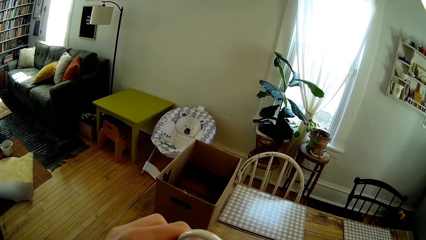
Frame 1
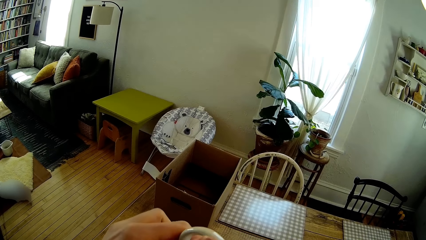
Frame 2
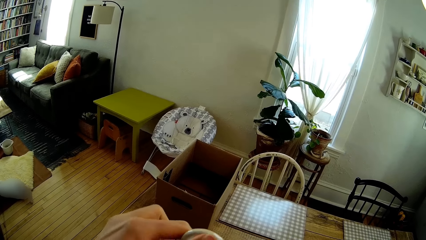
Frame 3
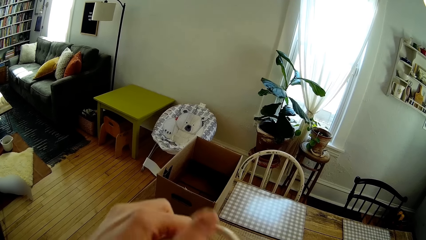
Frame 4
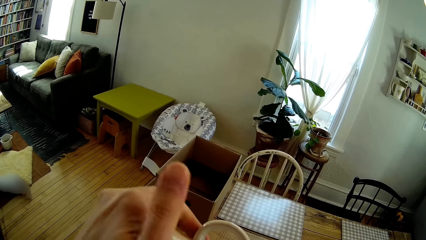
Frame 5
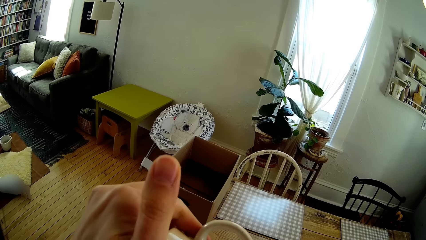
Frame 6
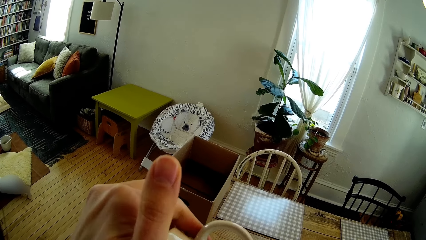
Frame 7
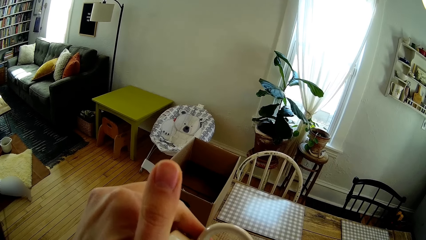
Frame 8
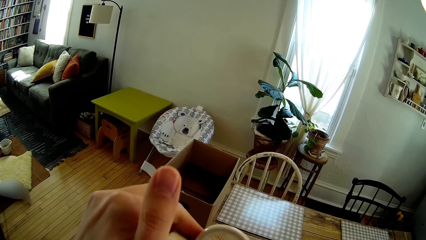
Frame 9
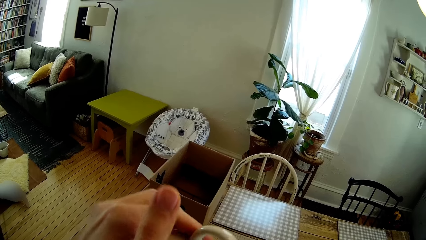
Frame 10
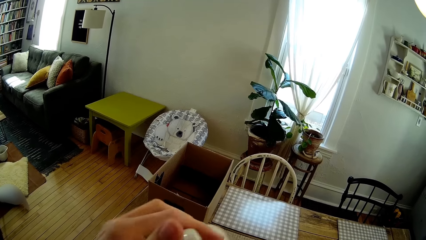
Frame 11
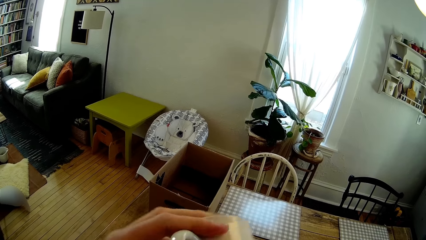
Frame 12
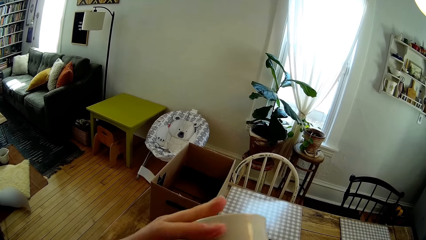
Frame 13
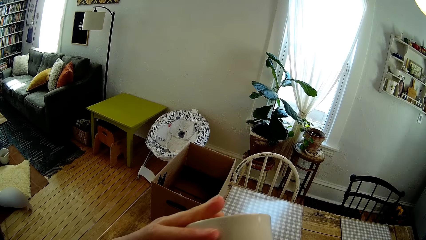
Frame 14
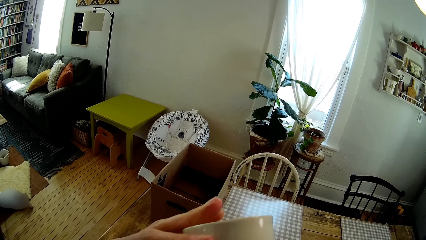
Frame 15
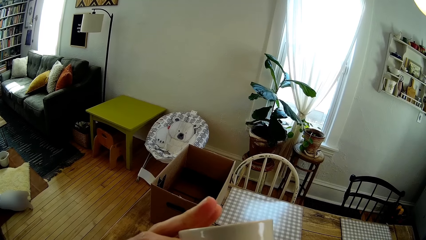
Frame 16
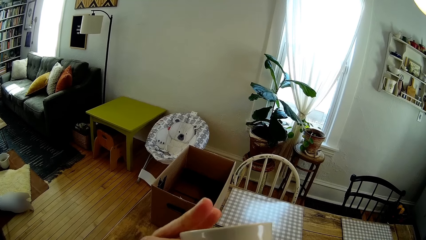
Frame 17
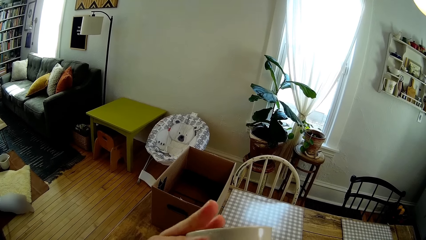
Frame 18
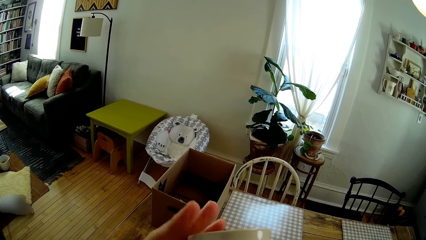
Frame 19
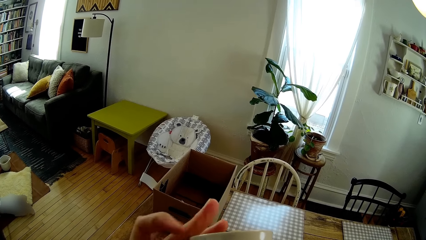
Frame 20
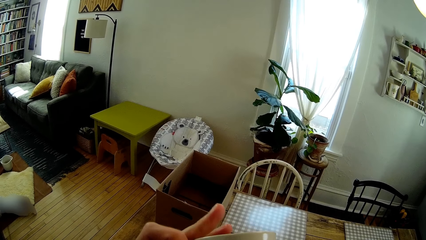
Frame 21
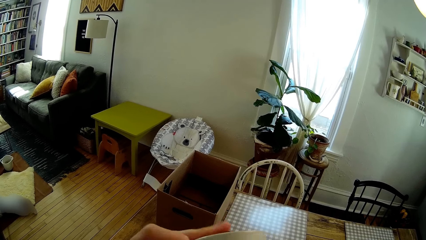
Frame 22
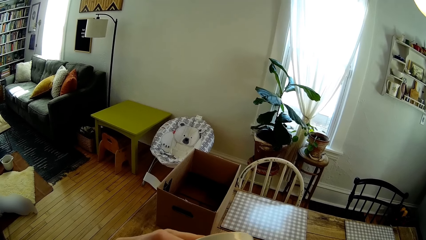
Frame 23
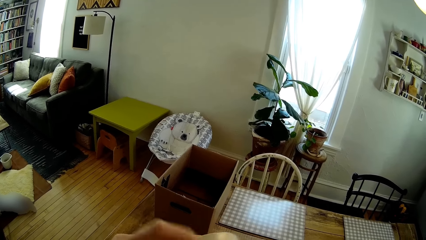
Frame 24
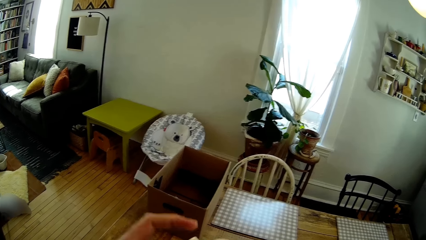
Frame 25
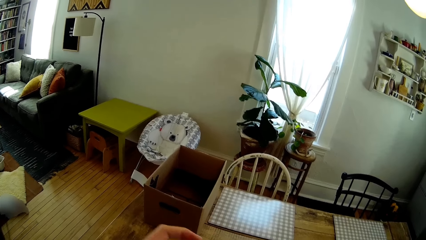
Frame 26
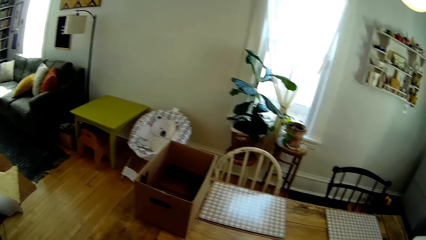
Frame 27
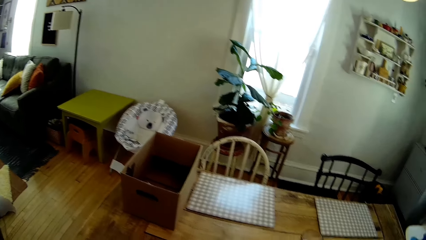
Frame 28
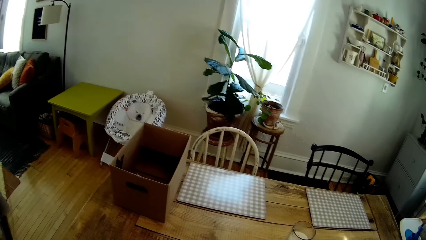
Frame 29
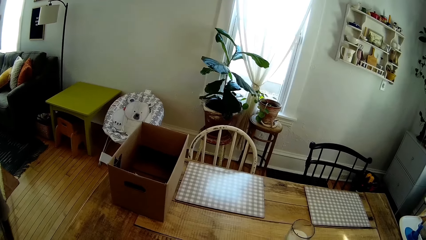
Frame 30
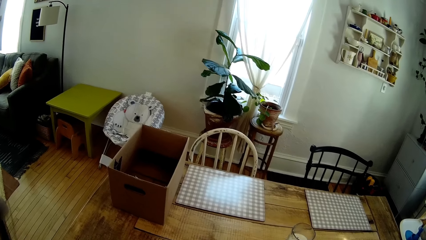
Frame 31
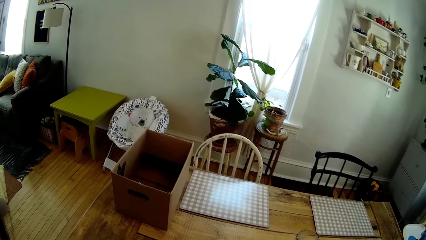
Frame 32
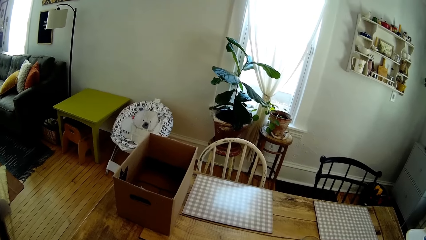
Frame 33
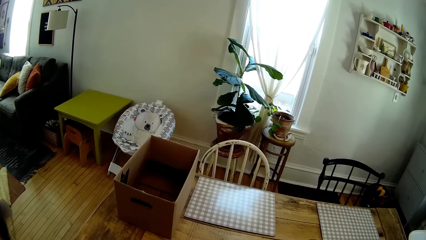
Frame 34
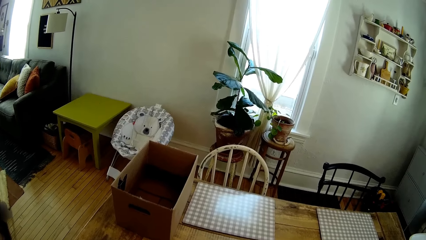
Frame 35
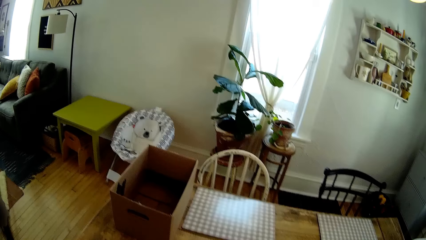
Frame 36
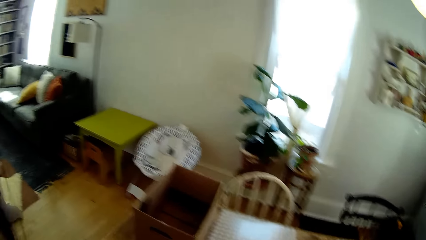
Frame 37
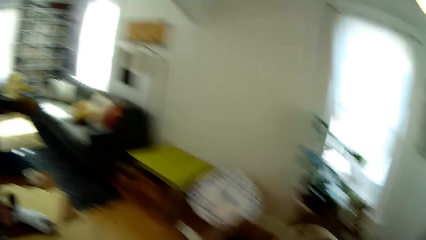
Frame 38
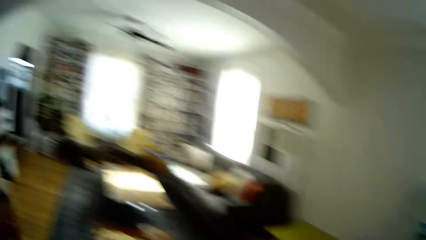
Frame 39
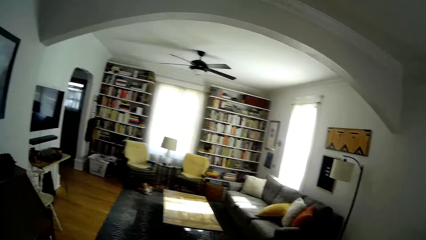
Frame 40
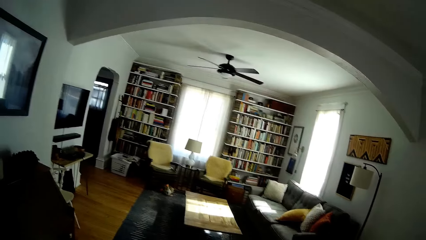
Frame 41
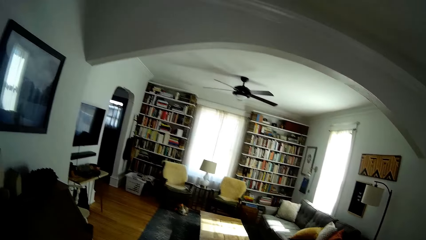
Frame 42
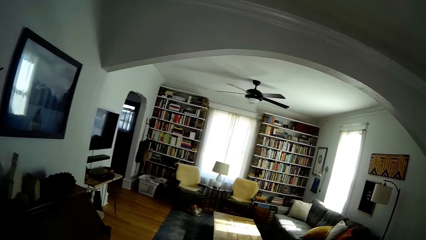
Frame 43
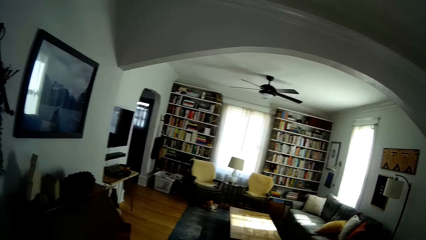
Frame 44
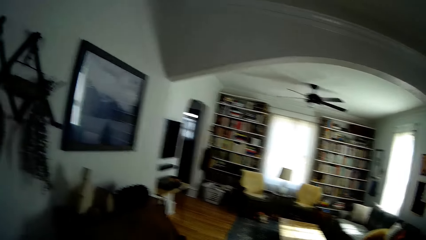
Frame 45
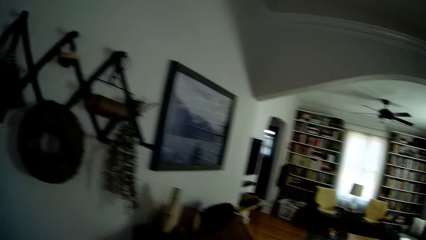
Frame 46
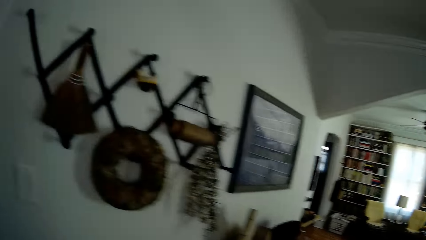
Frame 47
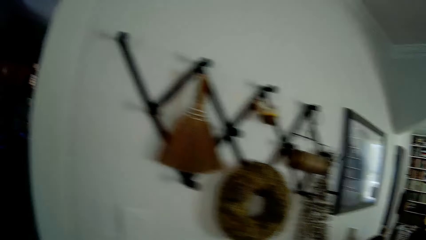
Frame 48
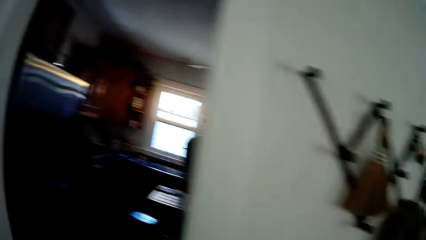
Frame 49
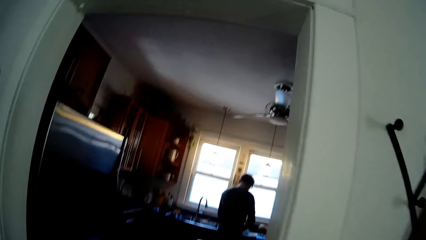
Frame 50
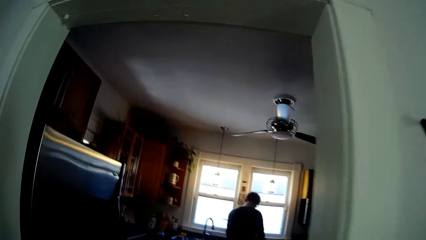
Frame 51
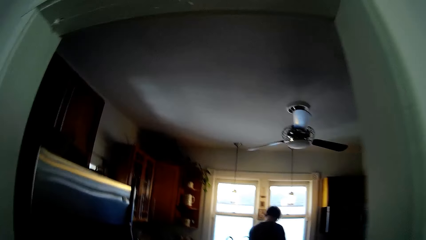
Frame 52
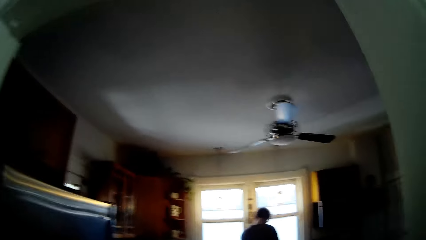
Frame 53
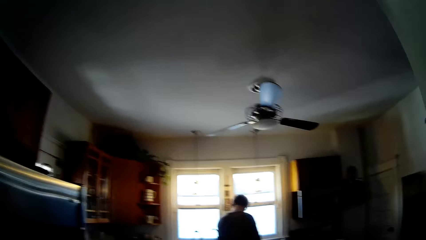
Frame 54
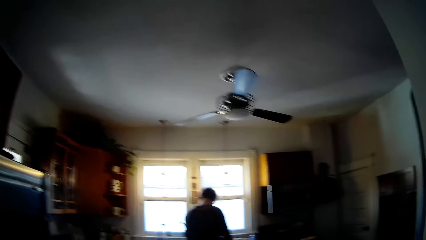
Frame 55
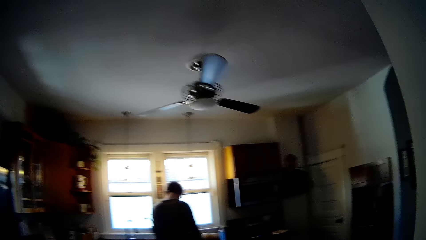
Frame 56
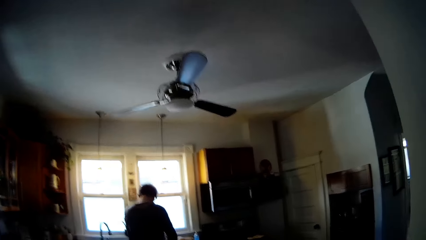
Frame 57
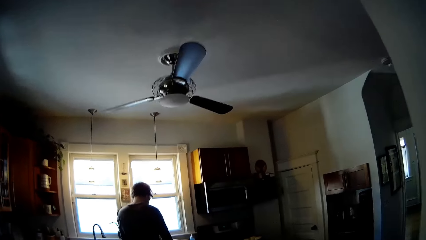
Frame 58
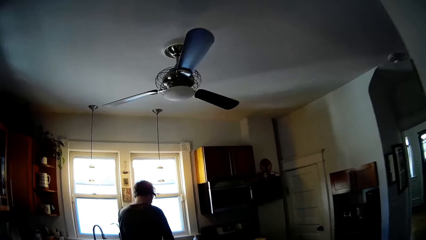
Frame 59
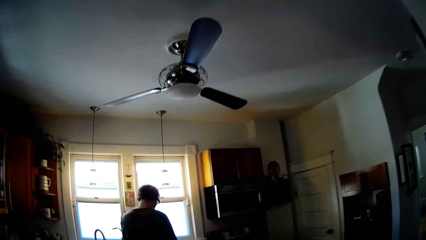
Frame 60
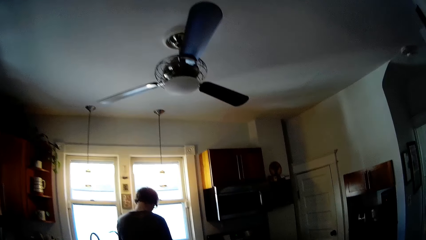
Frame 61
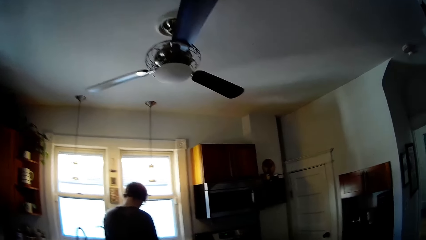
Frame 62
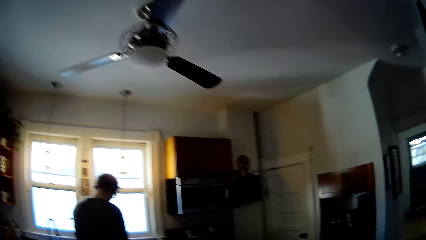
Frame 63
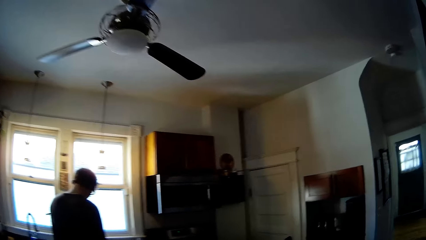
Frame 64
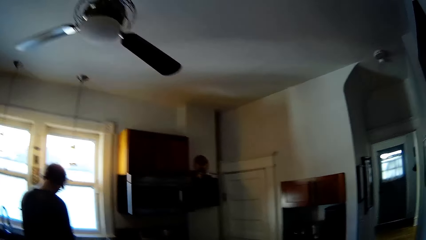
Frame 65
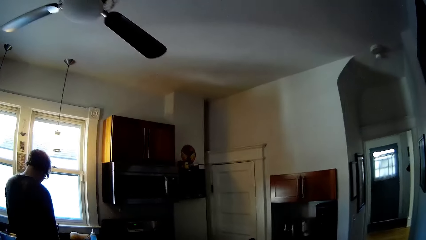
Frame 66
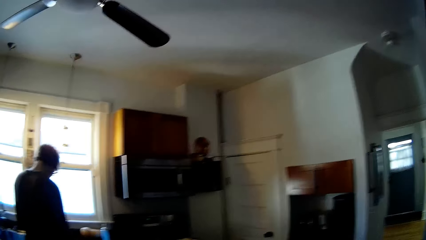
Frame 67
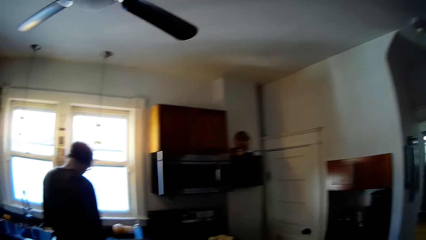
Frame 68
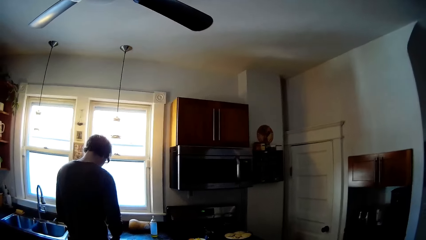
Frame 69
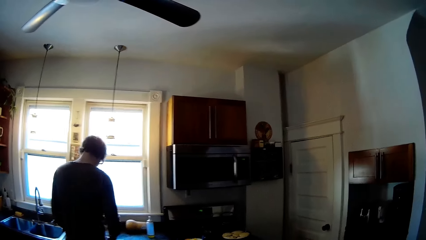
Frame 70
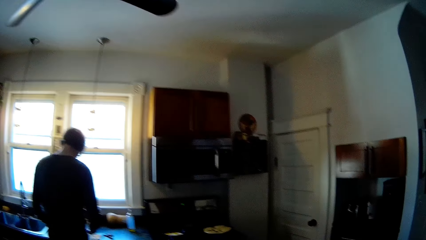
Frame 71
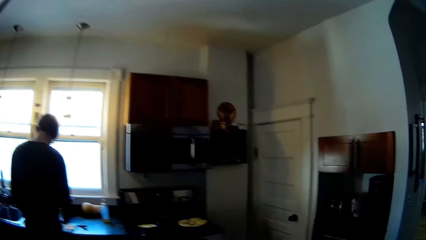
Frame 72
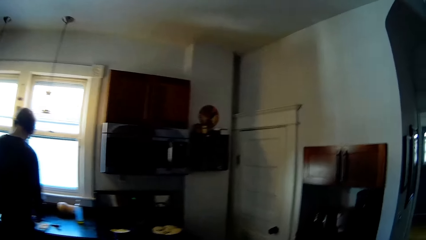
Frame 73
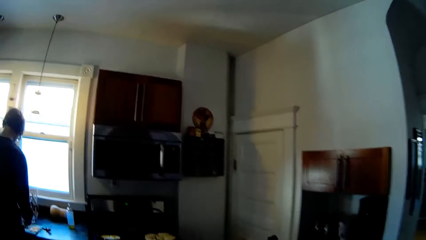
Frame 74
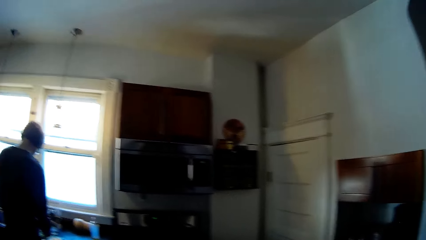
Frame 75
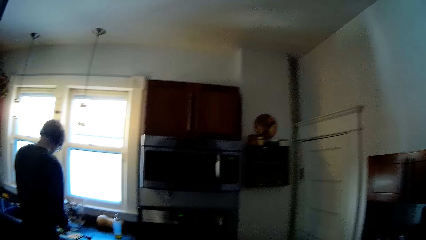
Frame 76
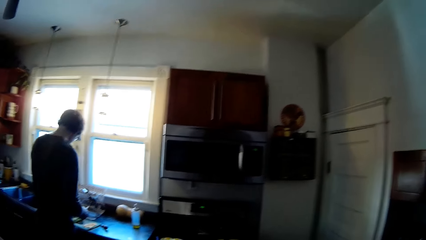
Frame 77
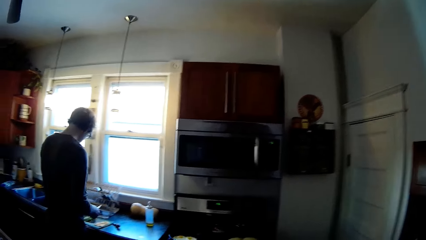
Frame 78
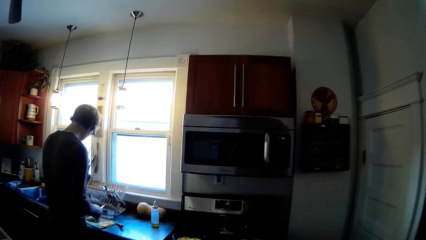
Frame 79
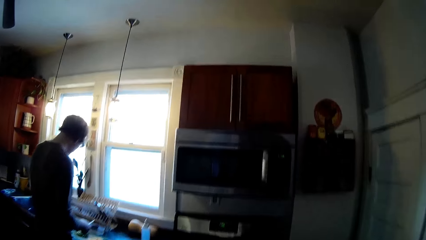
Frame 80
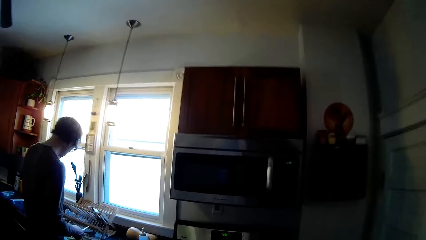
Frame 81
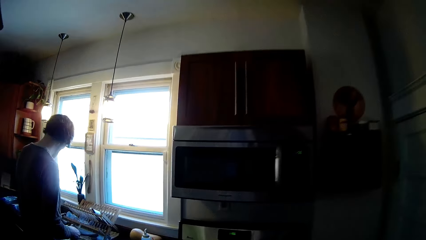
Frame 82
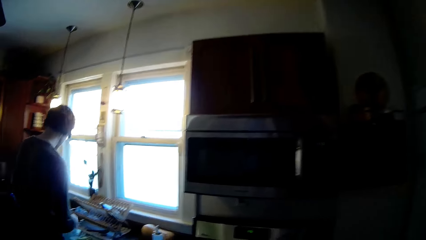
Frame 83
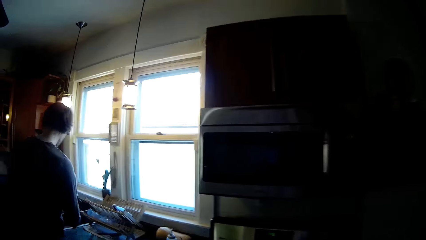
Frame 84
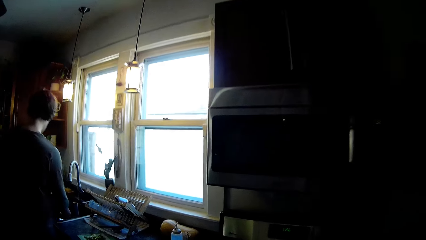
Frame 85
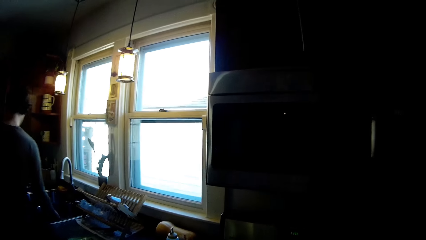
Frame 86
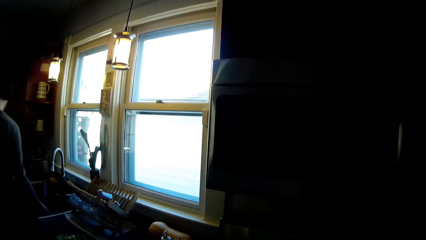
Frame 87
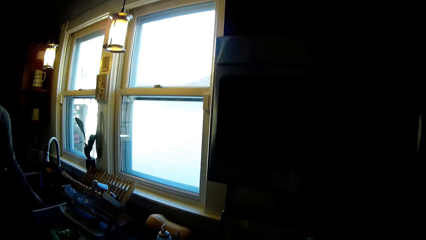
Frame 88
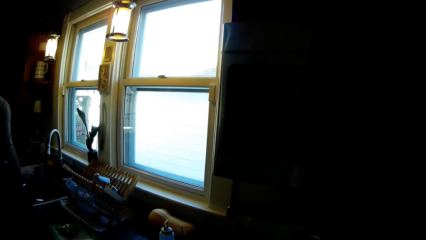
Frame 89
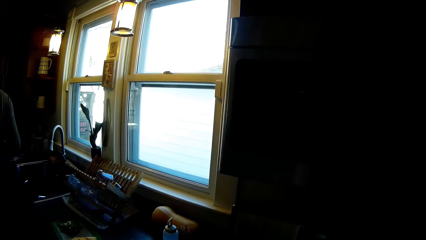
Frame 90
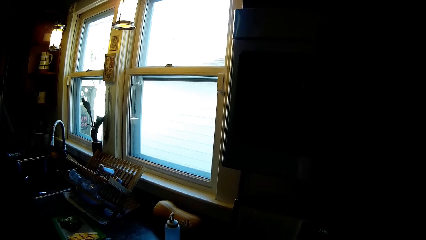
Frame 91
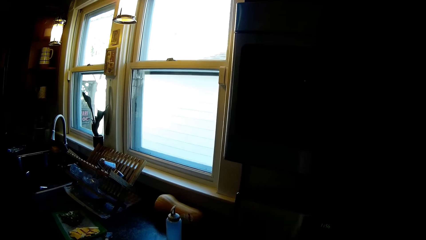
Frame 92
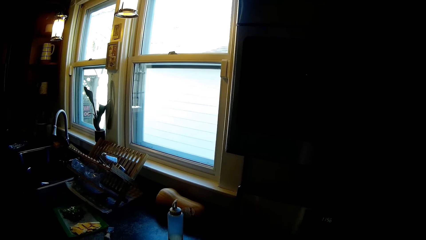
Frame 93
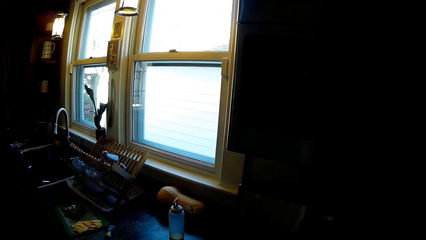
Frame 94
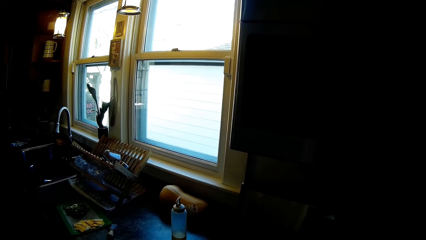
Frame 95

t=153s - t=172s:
The camera wearer takes a cup. They adjust the cup. They talk to the baby. They look around. They turn to the kitchen. They walk into the kitchen. A man holds a knife in his right hand. The camera wearer talks to the man. The man places the knife in the sink with his right hand.
